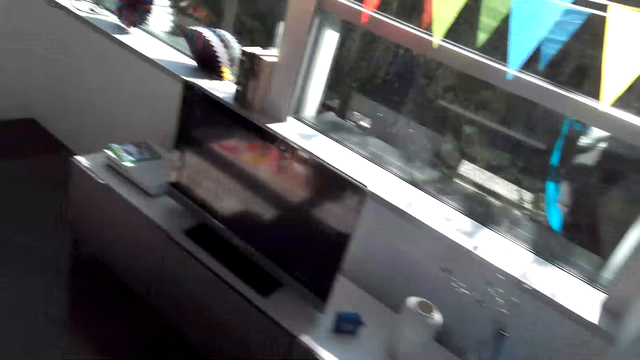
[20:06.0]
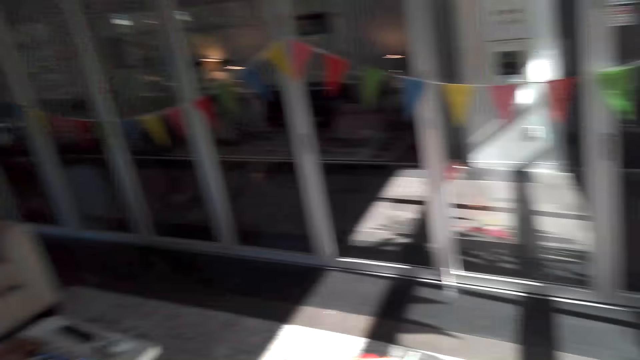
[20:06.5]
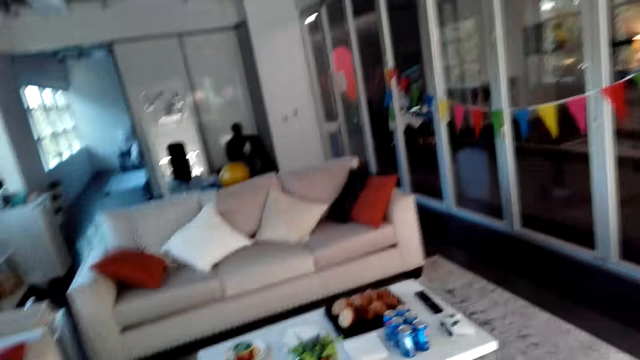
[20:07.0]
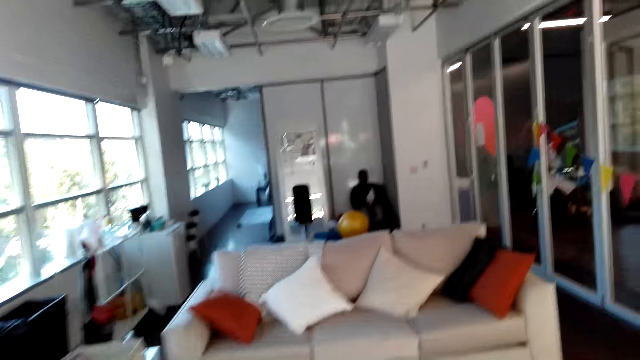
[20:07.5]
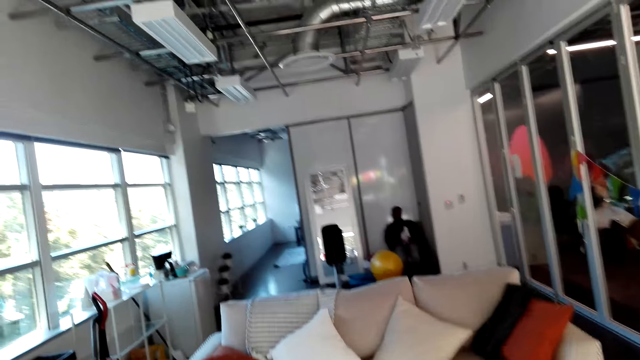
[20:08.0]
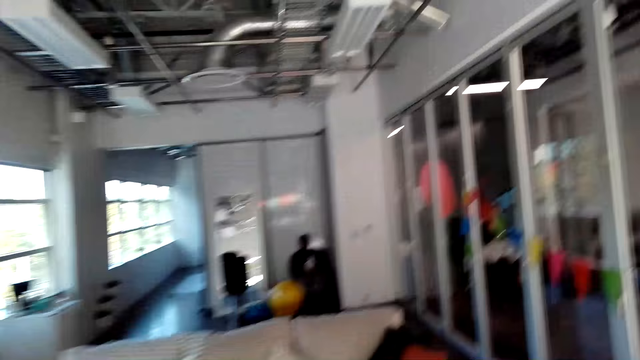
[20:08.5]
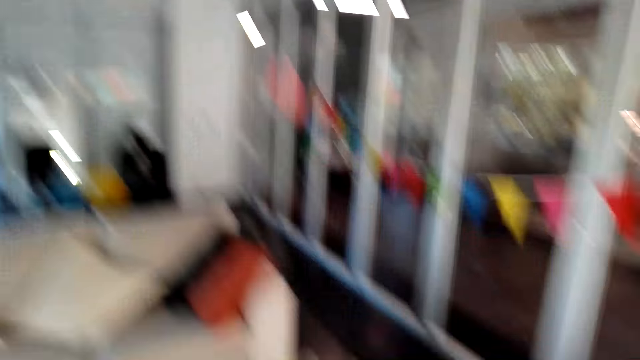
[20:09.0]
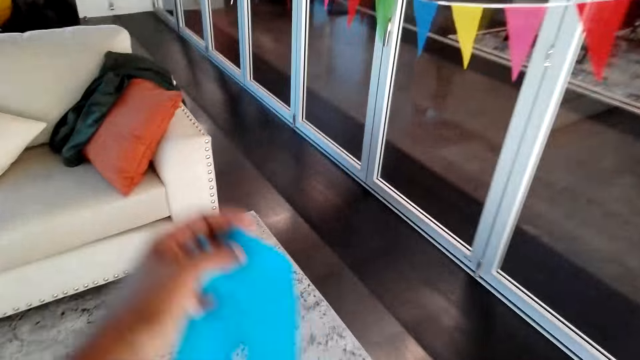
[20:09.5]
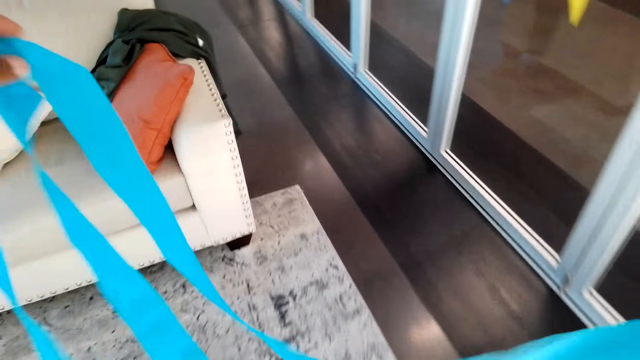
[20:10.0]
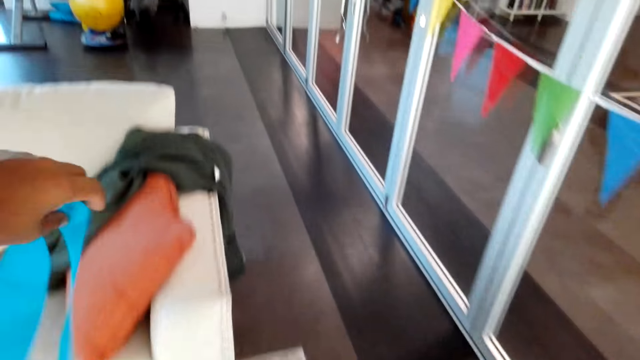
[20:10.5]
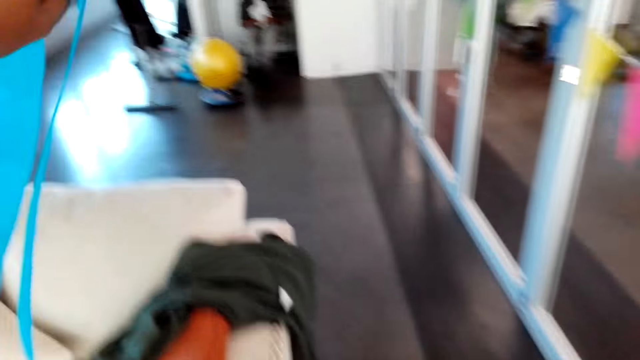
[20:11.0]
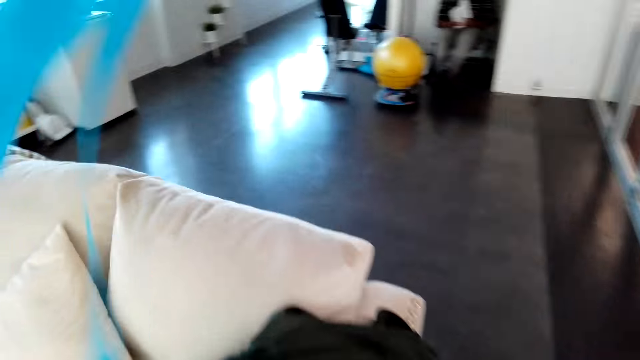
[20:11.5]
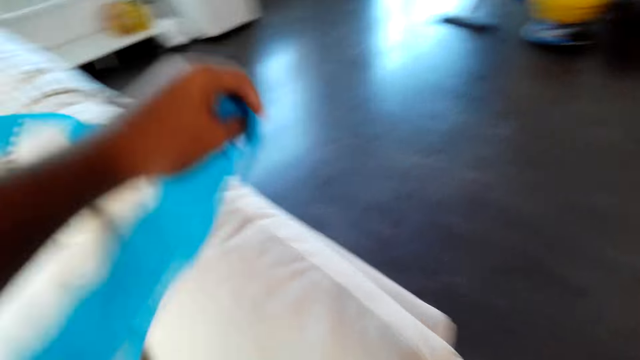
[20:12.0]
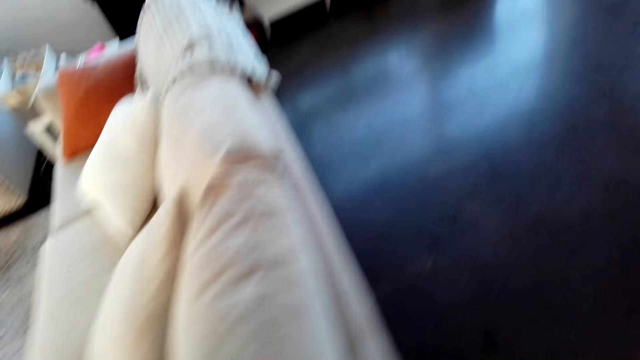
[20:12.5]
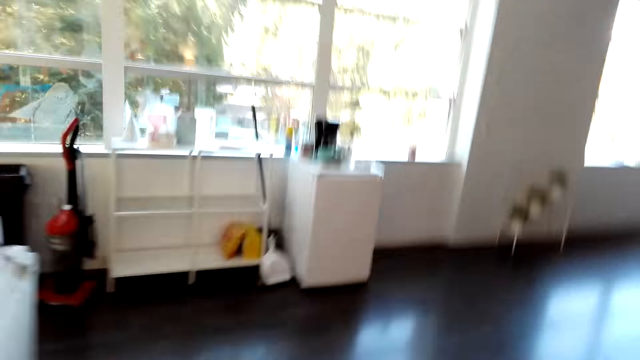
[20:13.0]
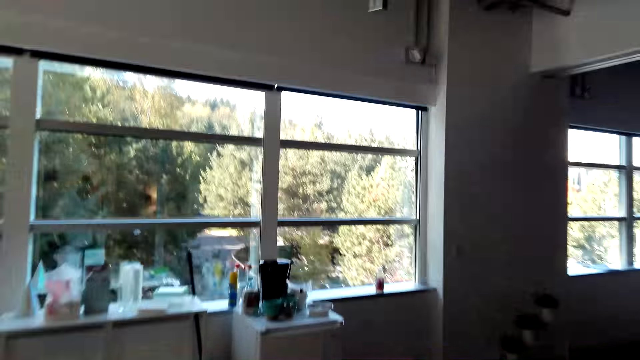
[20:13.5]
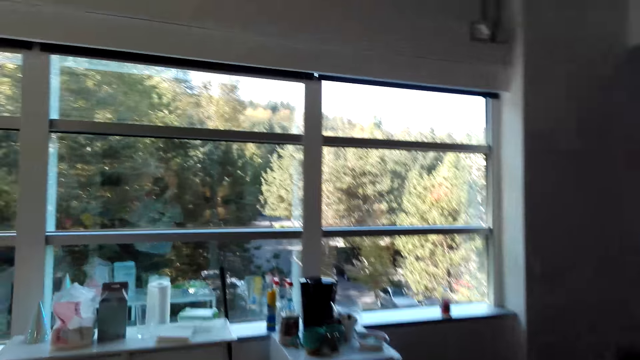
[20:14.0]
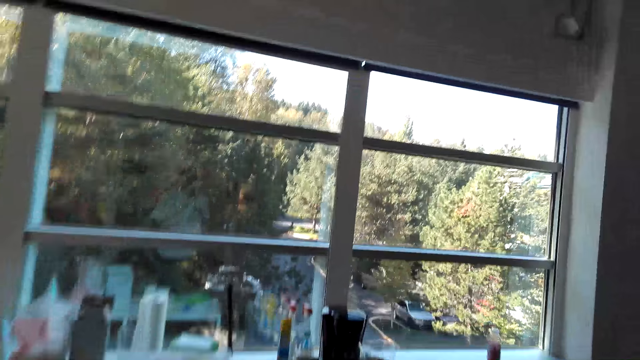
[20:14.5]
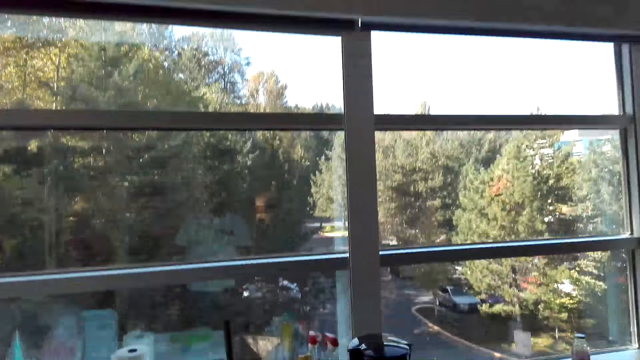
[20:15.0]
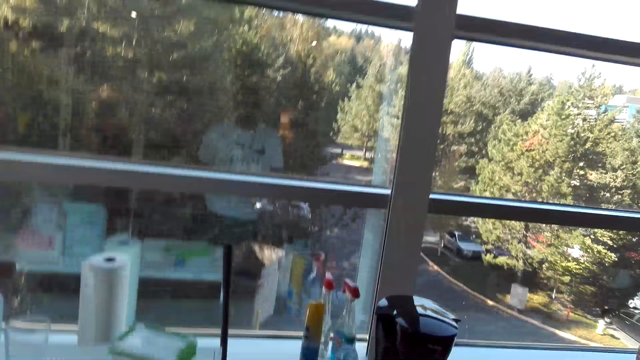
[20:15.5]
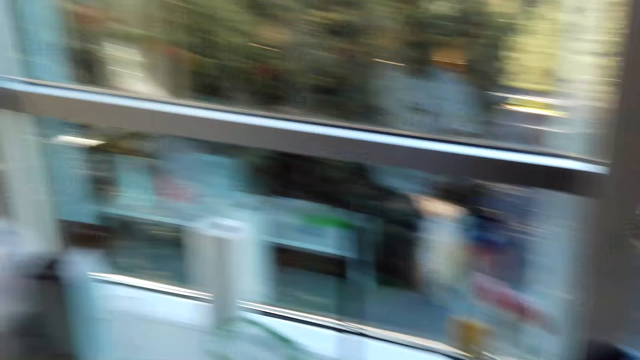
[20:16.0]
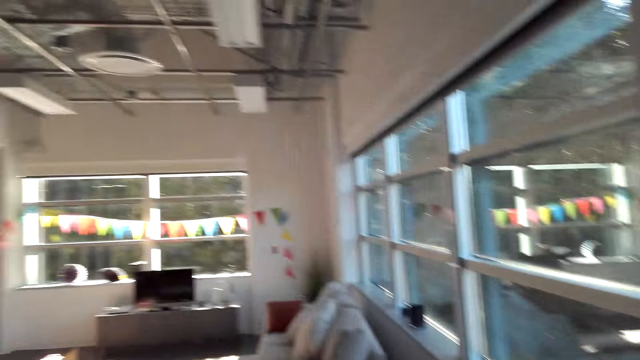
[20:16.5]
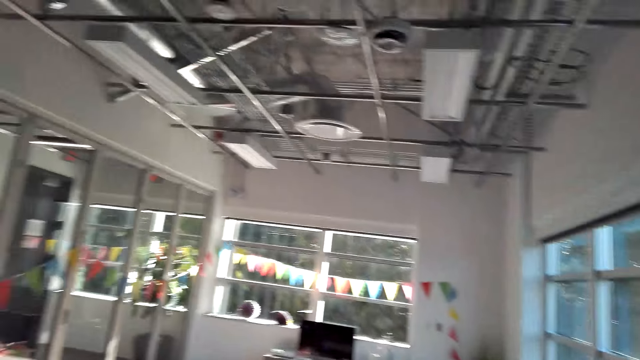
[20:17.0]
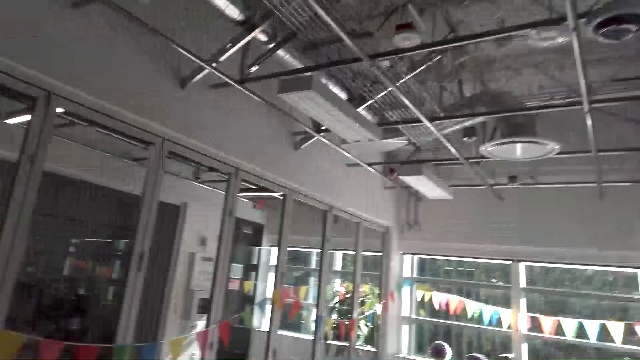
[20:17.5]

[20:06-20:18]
The camera wearer holds a cloth décor with his hand. He lifts up a paper craft. He walks around the room.

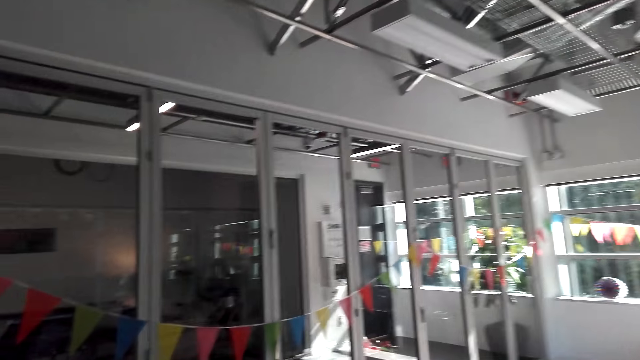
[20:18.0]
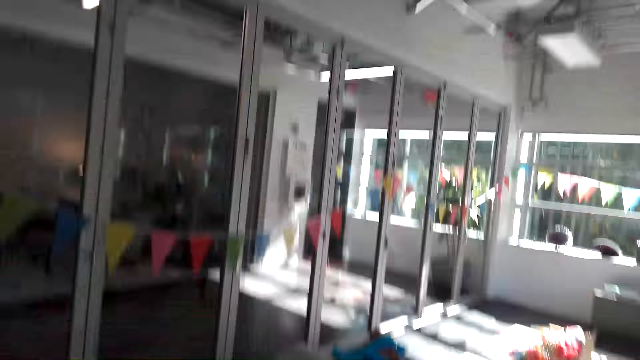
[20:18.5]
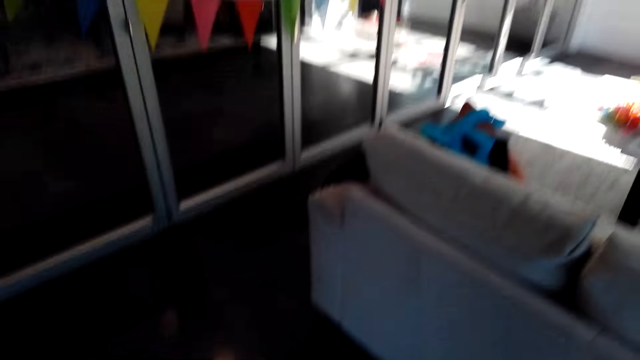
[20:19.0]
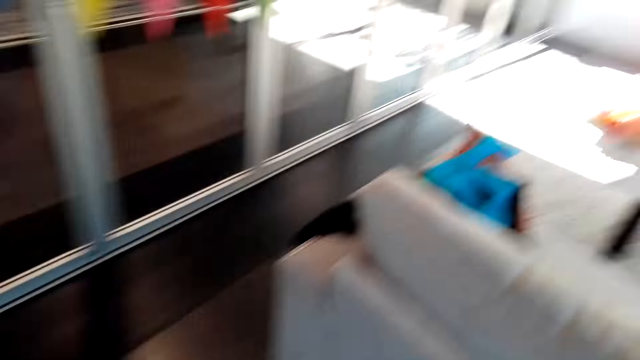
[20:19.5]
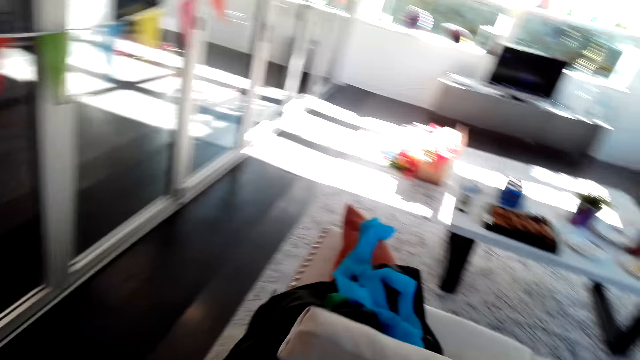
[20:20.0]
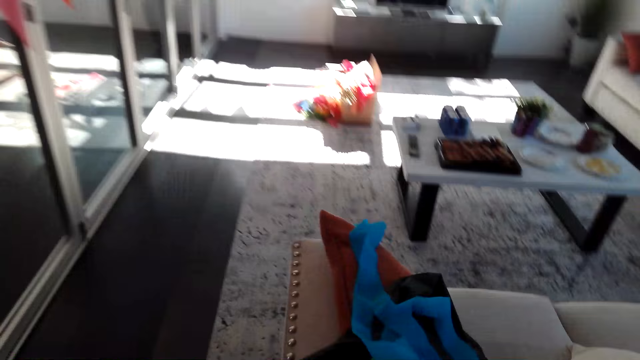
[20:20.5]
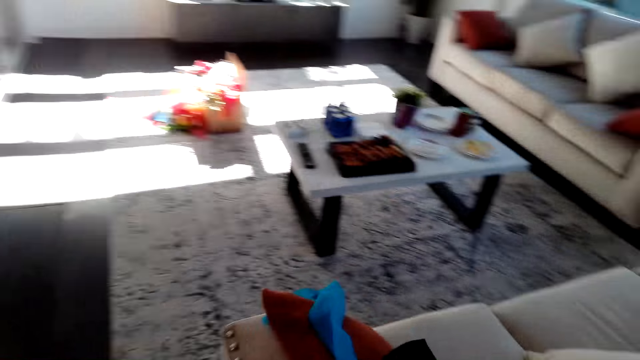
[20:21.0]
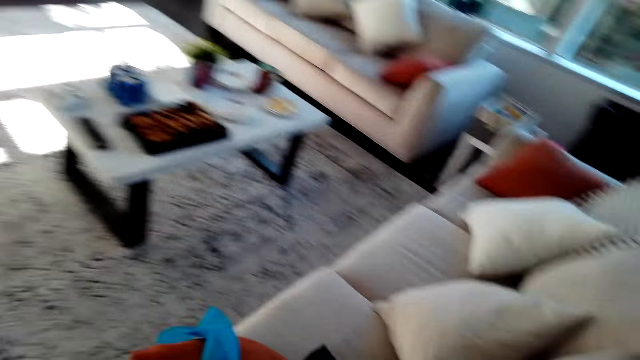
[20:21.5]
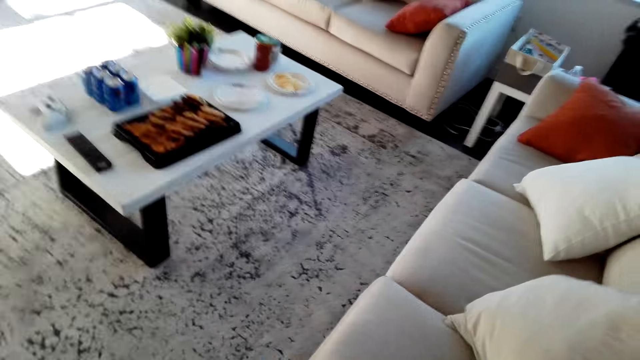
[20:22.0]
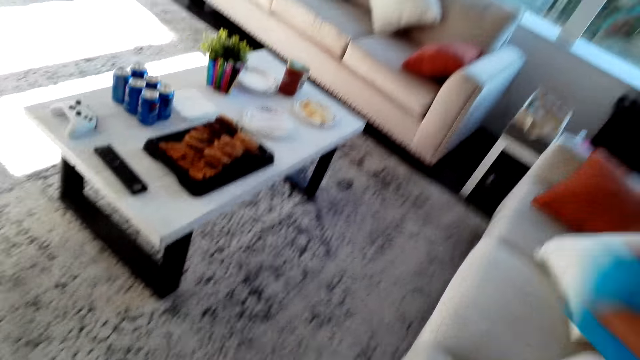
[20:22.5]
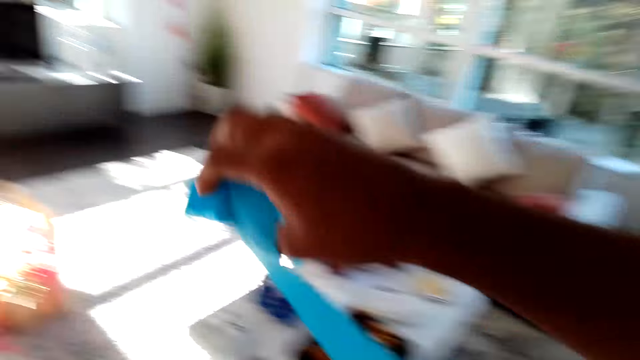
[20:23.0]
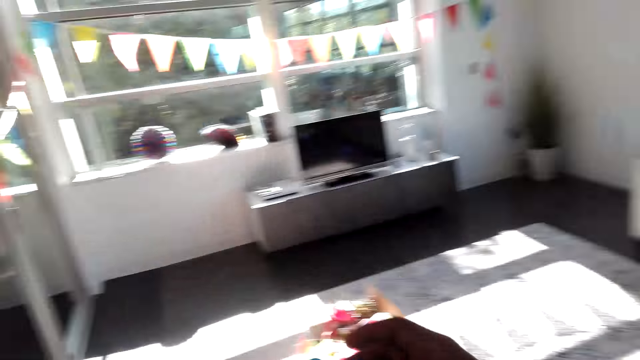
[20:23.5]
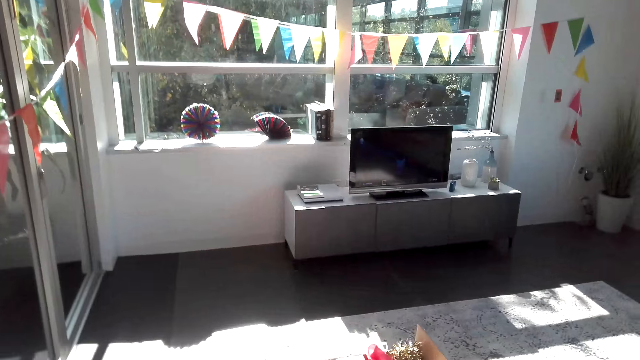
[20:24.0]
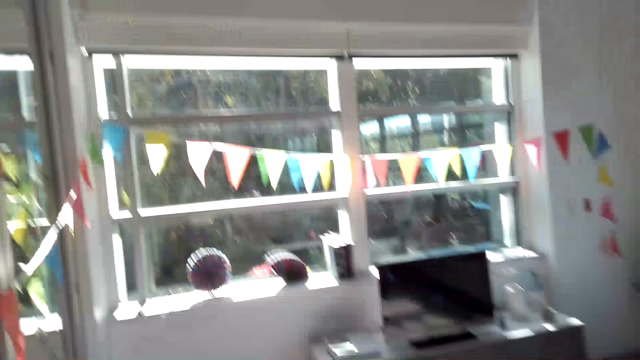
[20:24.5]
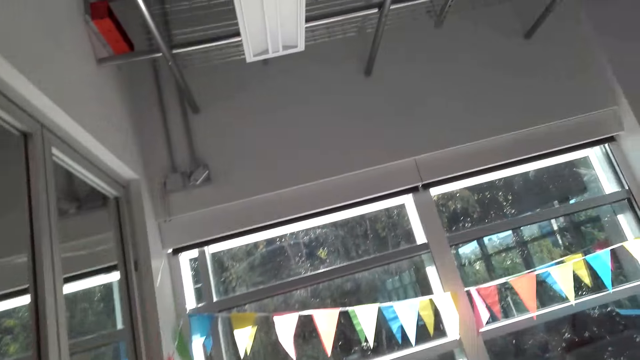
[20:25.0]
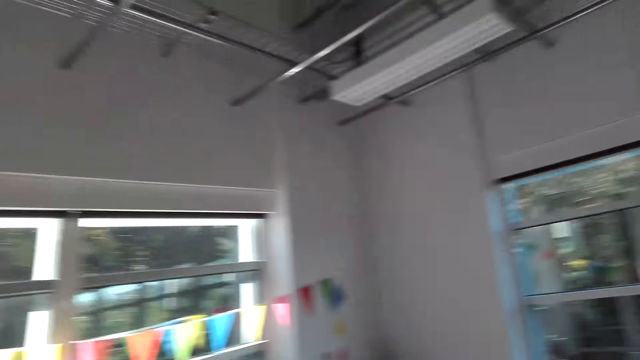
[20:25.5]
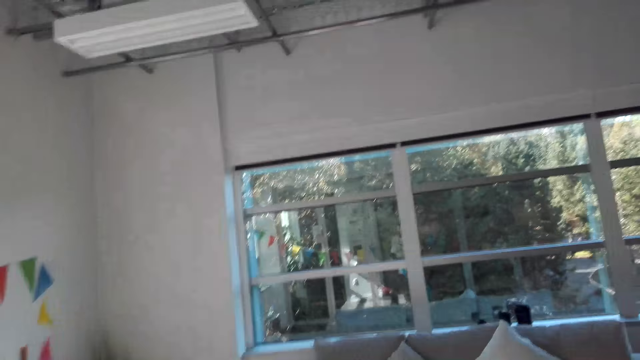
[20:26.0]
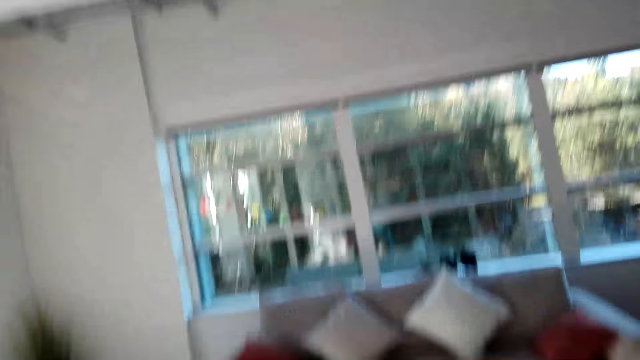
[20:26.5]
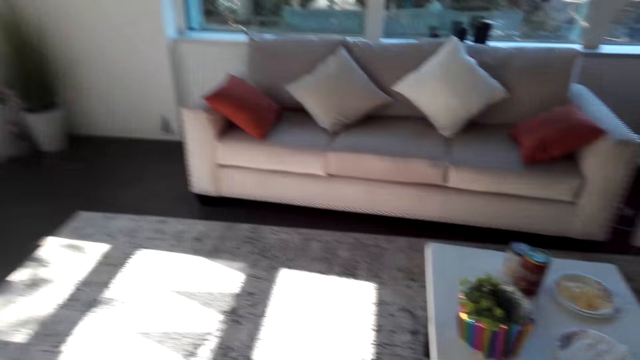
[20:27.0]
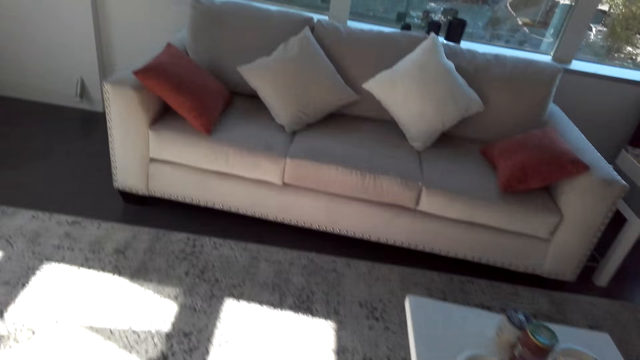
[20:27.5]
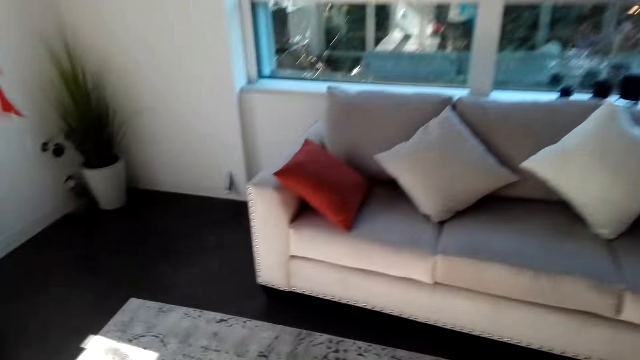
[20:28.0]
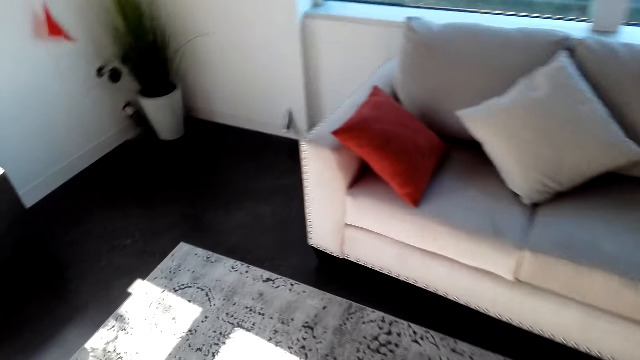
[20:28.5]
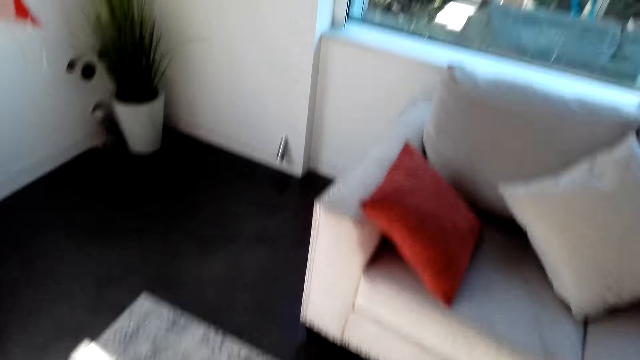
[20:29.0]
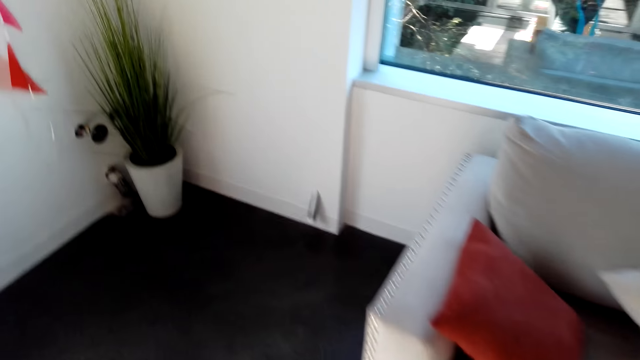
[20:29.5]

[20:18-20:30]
The camera wearer holds a cloth décor with his hand. He lifts up a paper craft. He walks around the room.
